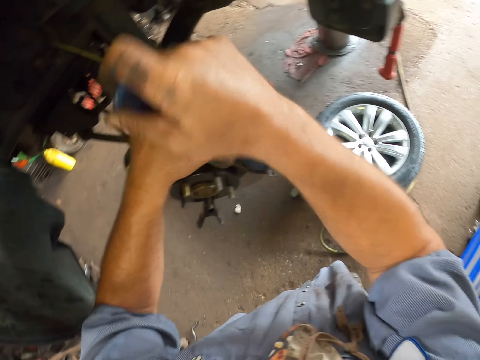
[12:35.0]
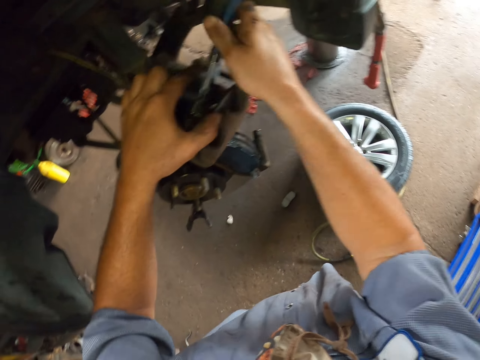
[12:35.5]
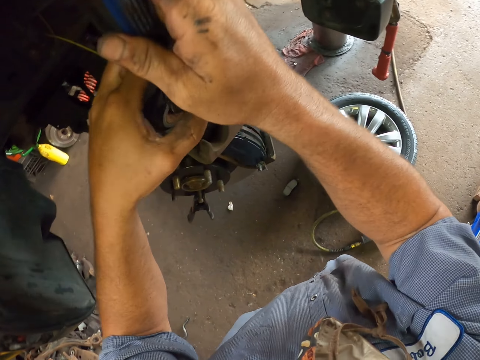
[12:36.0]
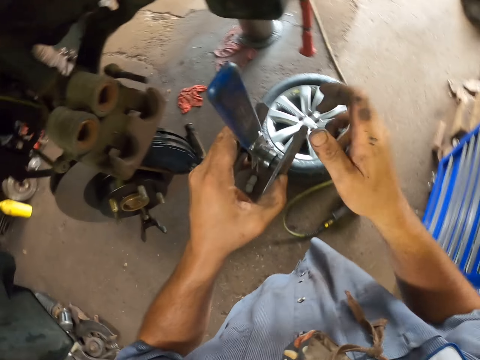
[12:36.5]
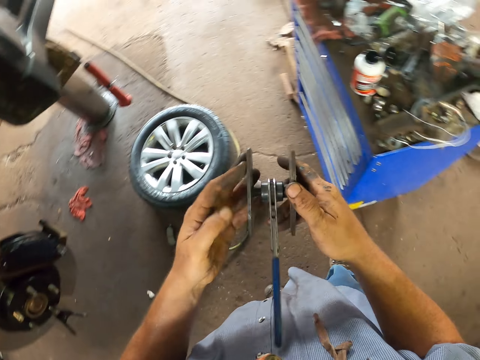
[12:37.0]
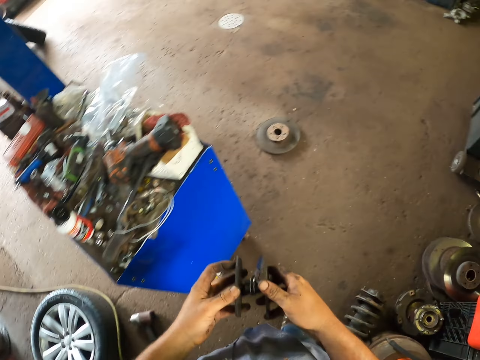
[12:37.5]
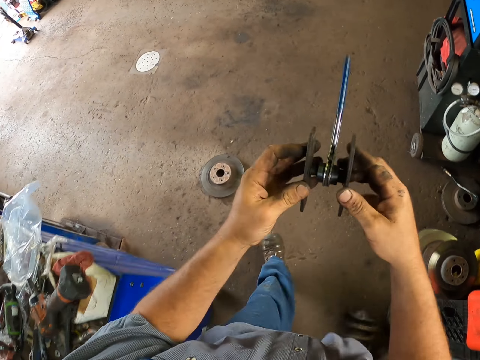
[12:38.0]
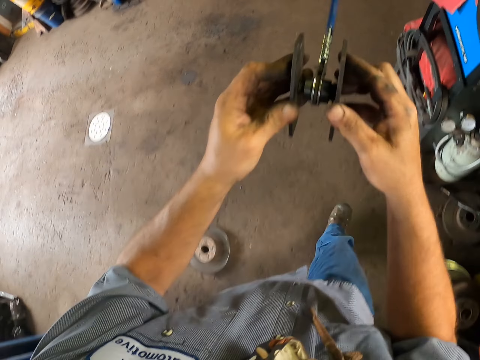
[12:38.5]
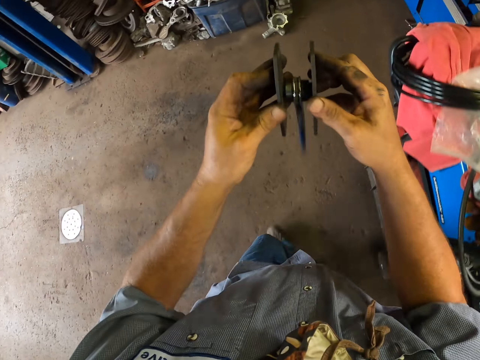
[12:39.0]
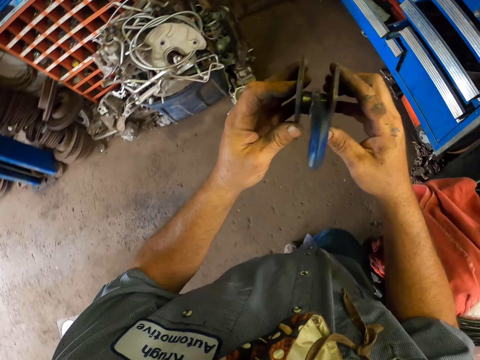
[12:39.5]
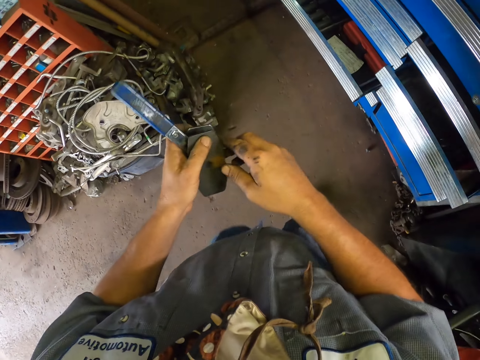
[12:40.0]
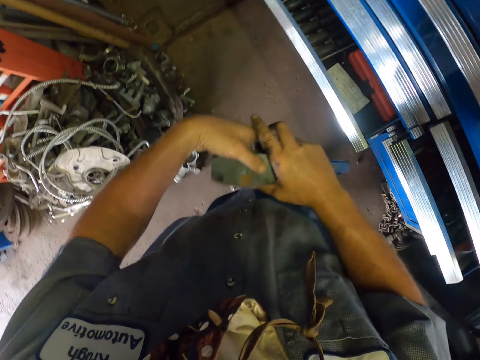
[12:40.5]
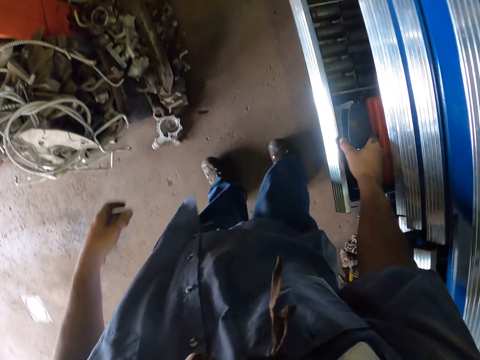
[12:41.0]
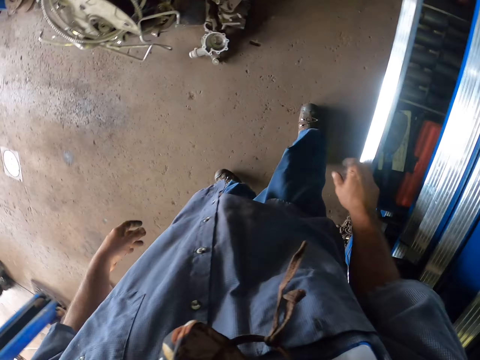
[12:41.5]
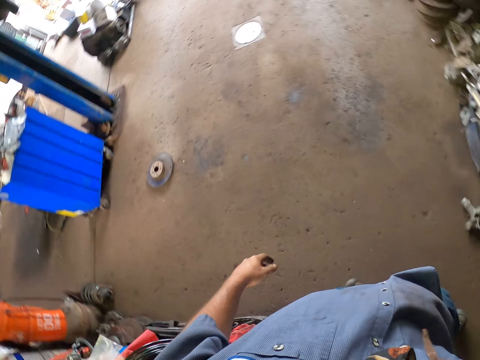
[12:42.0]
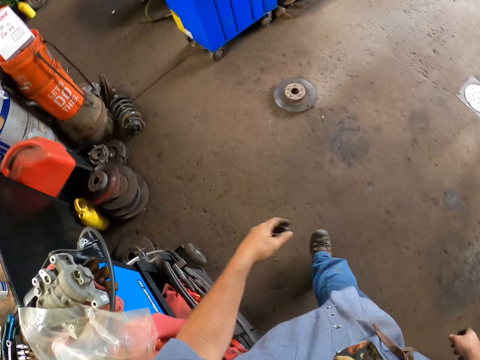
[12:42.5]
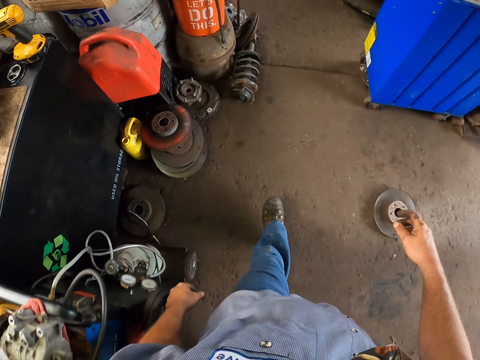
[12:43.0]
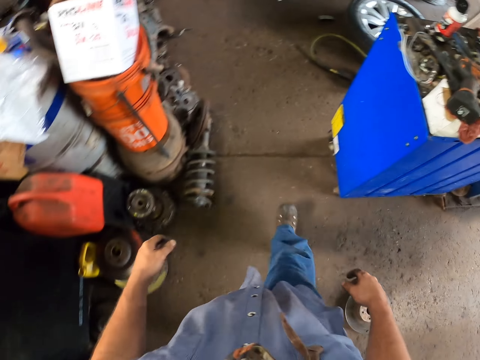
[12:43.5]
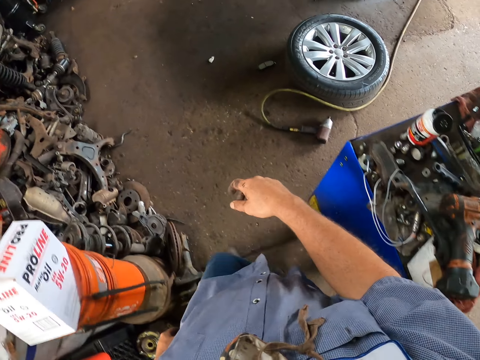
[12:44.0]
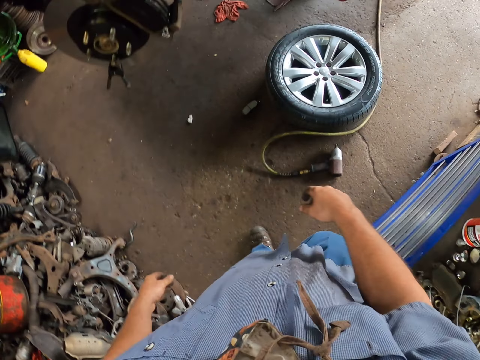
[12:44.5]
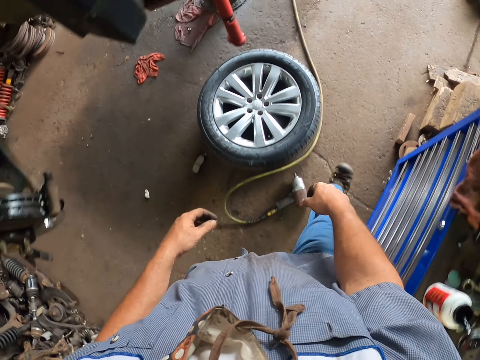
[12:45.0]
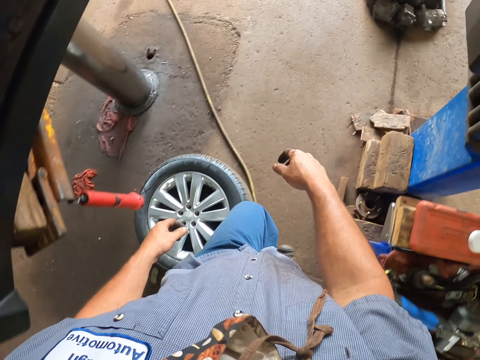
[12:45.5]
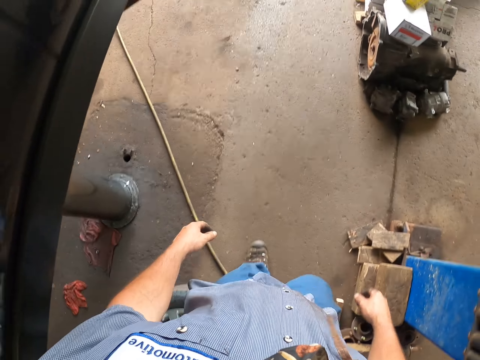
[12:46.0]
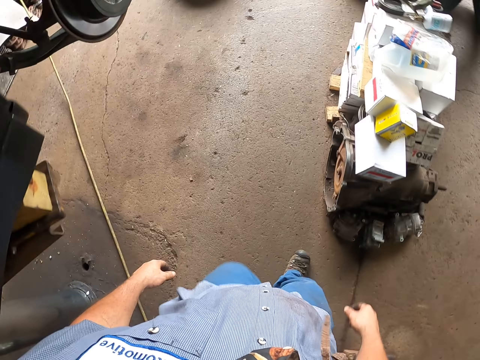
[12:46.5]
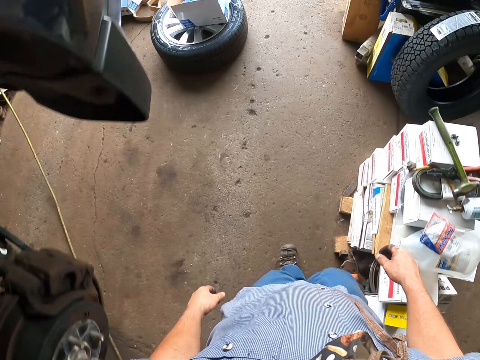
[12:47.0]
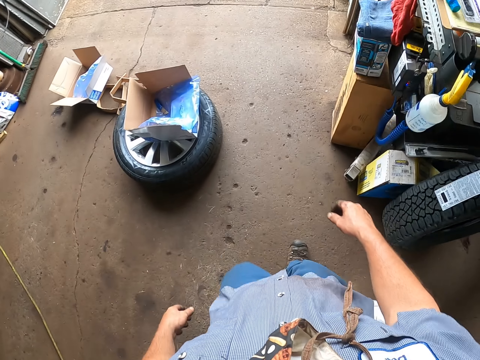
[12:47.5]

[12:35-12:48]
The camera wearer rolls the wrench with his hands. He walks in the garage. He stores the wrench in a drawer. He walks around the workshop.

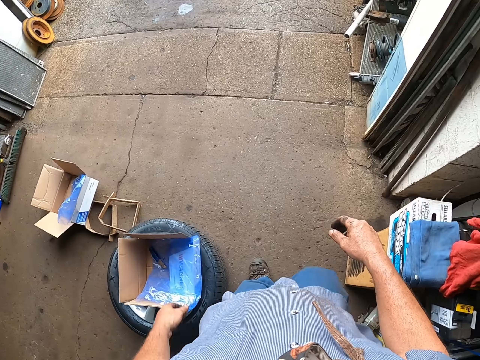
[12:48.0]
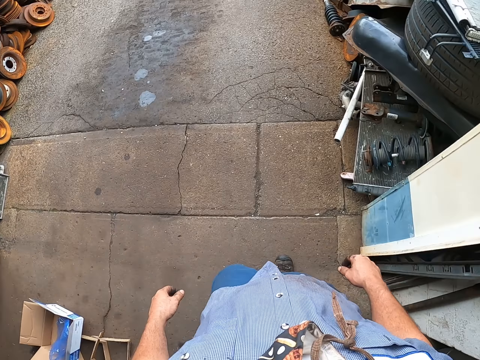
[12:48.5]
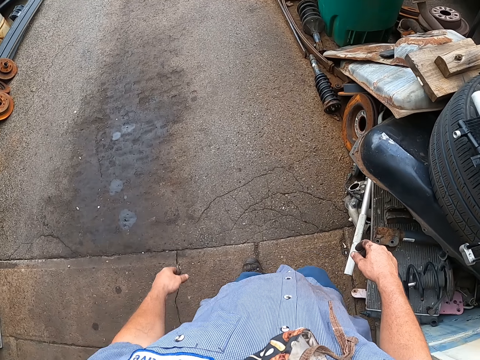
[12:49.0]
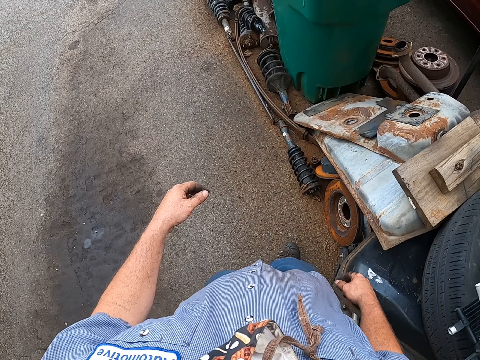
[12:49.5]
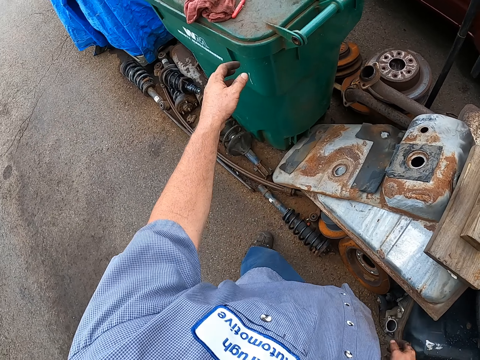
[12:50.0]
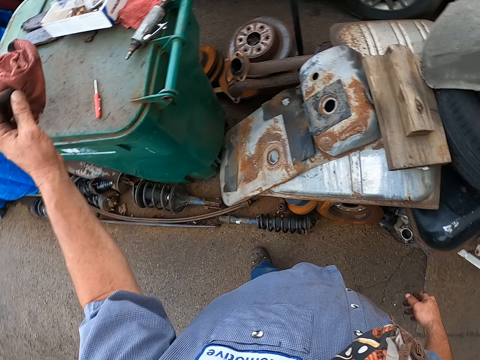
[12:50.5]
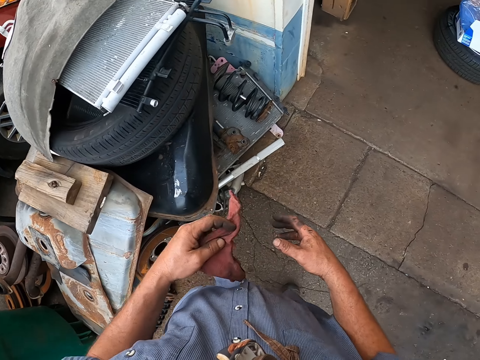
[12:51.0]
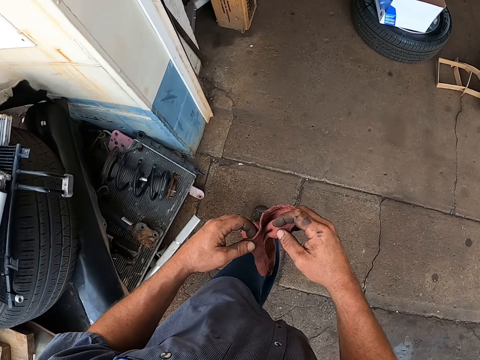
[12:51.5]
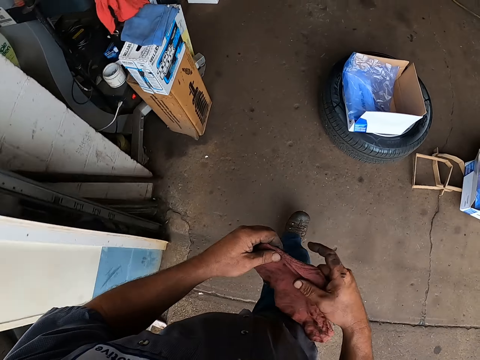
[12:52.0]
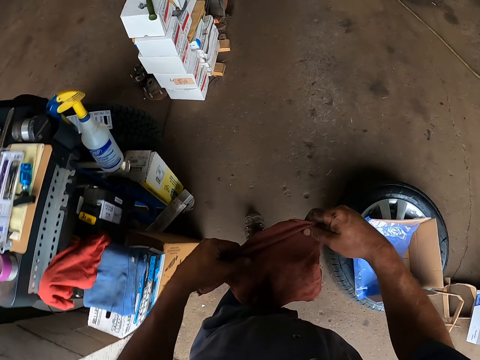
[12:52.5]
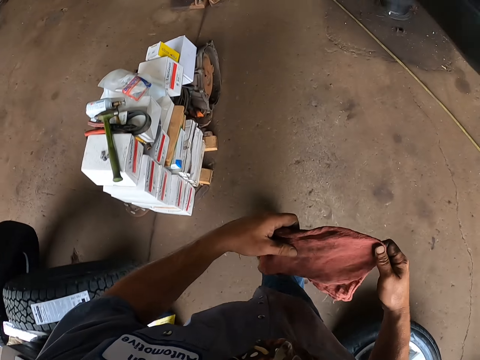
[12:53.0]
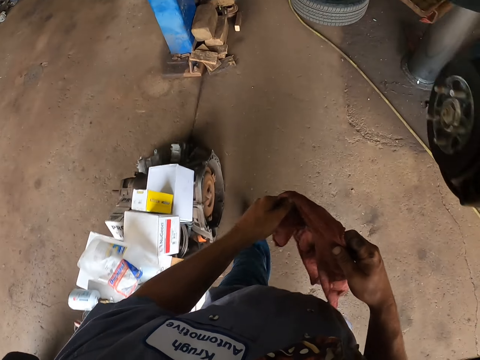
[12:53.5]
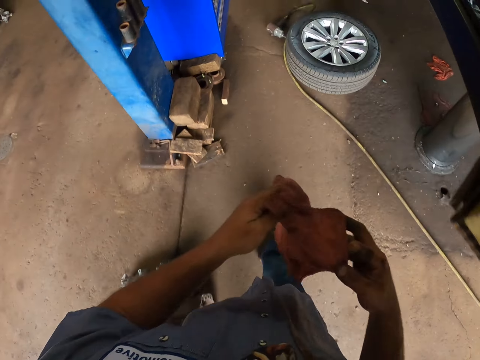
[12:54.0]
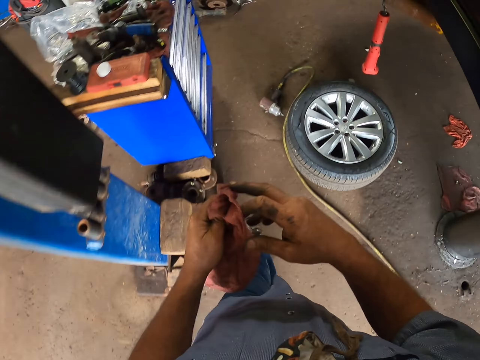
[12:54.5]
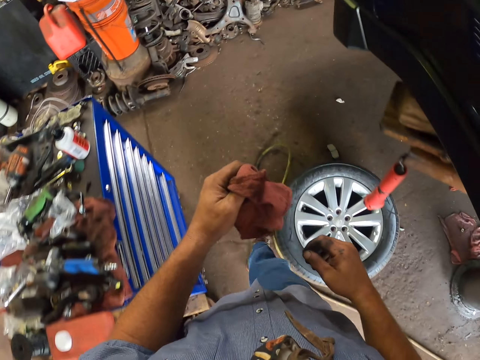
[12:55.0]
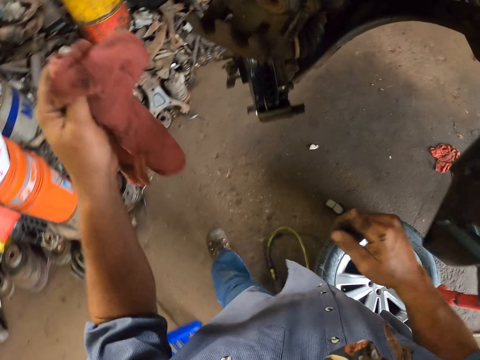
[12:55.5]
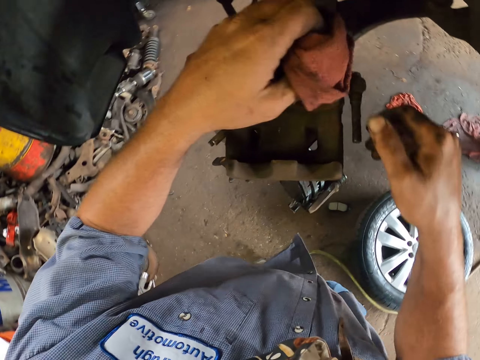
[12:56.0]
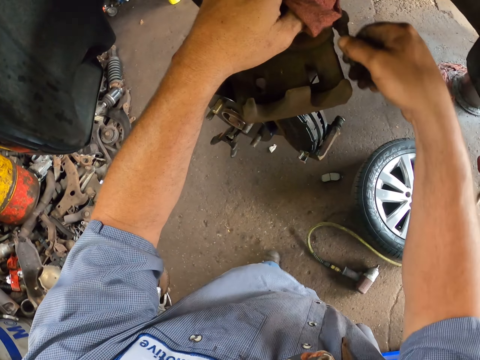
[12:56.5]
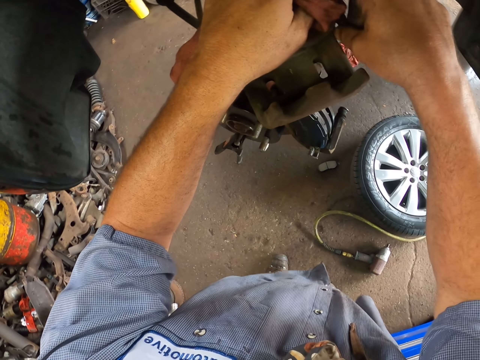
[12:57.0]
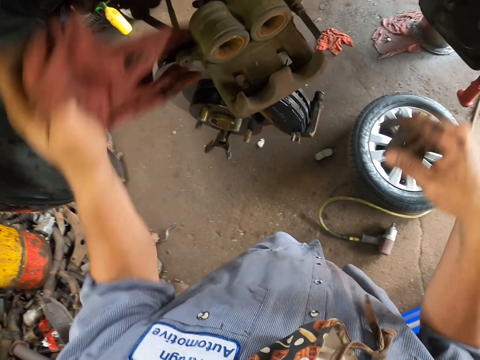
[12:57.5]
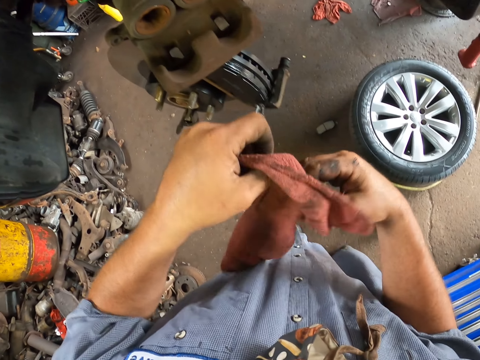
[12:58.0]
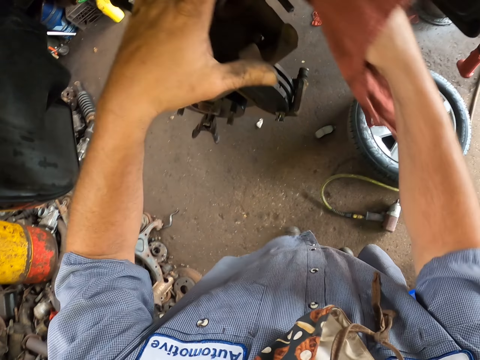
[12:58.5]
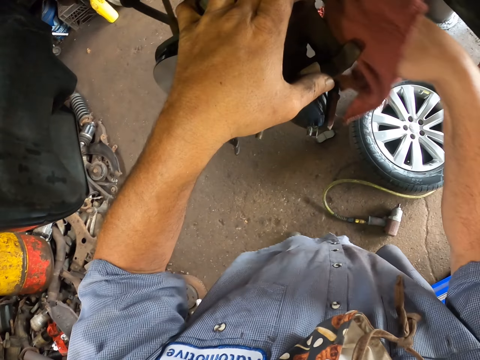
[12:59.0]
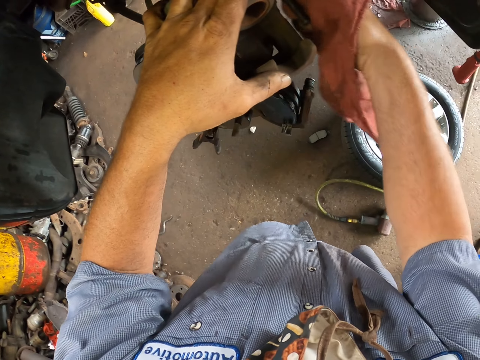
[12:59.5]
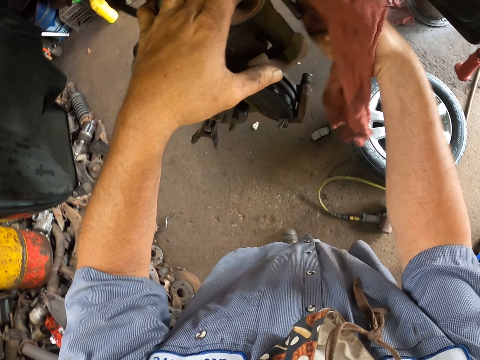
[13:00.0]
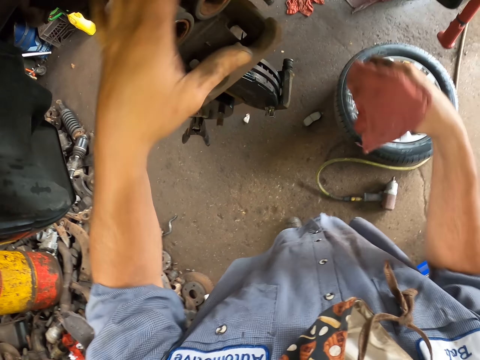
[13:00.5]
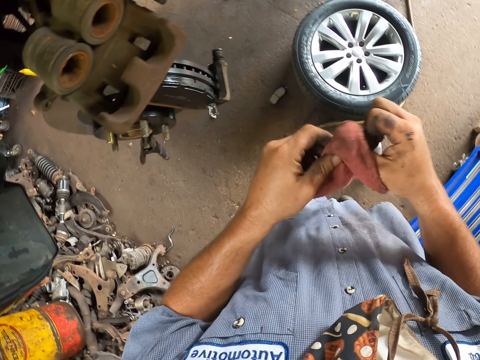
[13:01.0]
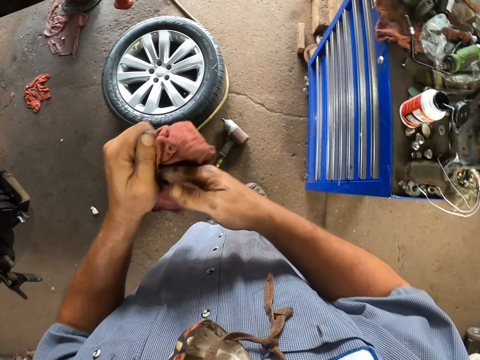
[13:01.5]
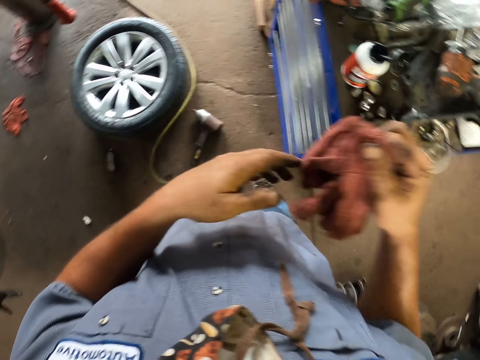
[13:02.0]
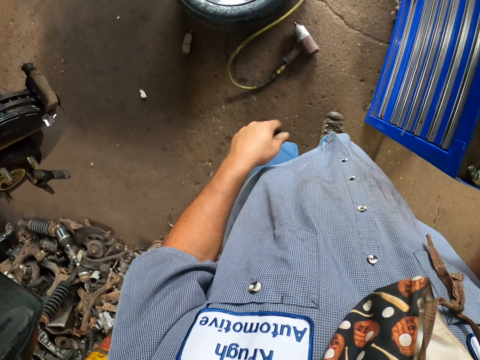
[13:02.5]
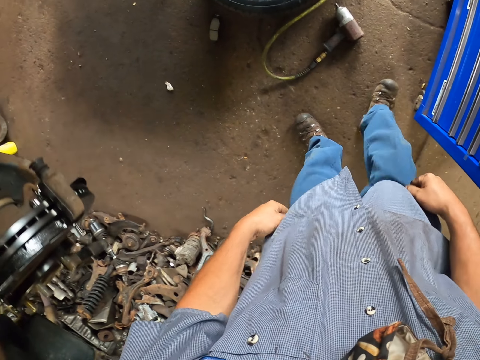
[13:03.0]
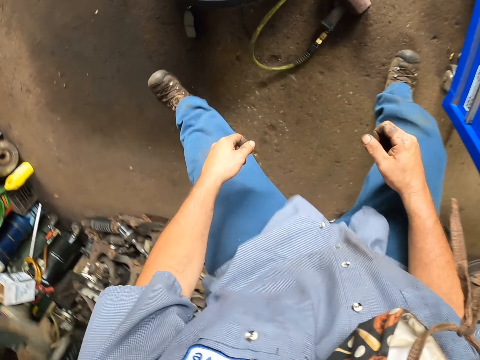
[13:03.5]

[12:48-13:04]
The camera wearer picks up a wiping cloth. He holds the cloth with his hands. He walks in the garage. He places the cloth on the engine. He moves something with his hand. He rotates something. He cleans something with the cloth. He cleans his hands with the cloth. He holds the wiping cloth. He drops the wiping cloth on the shelf.
